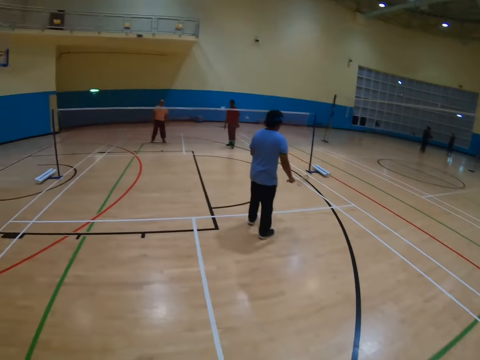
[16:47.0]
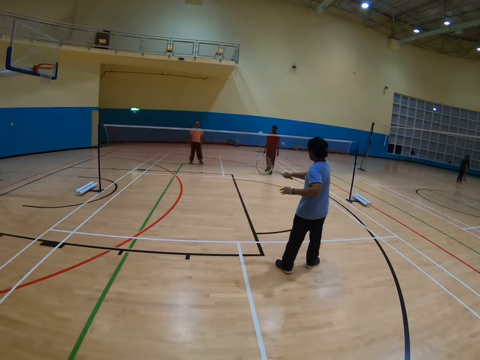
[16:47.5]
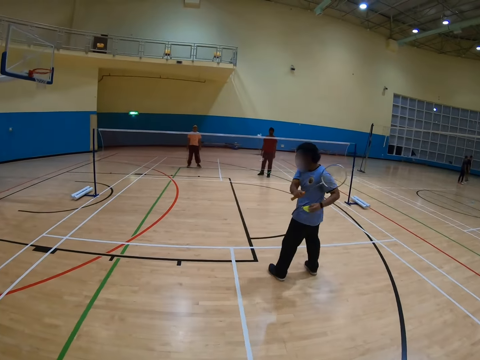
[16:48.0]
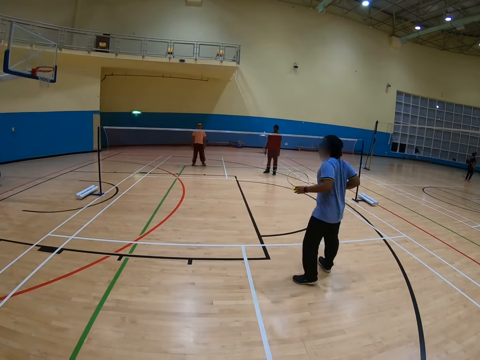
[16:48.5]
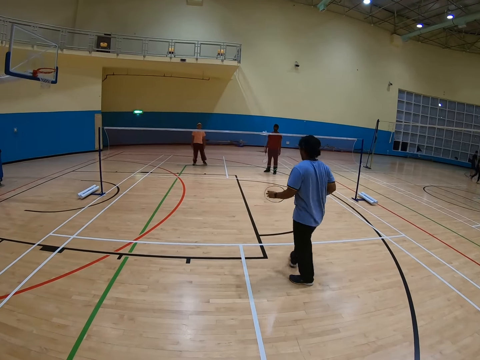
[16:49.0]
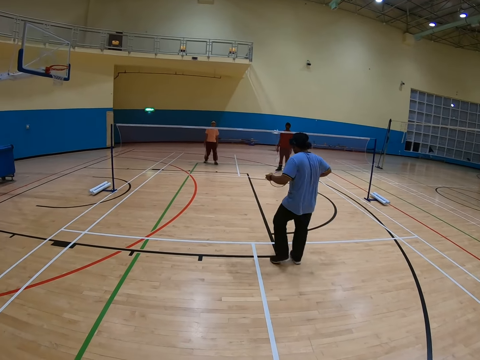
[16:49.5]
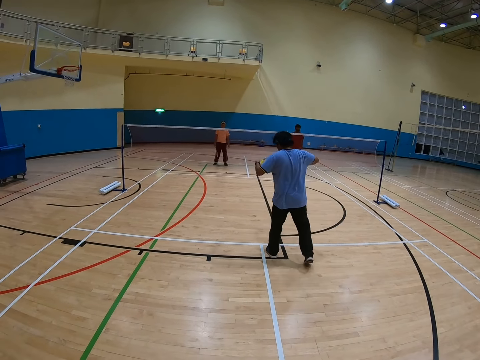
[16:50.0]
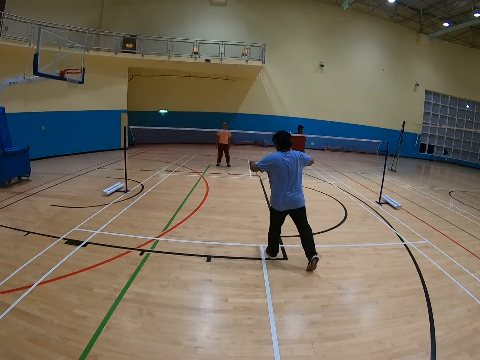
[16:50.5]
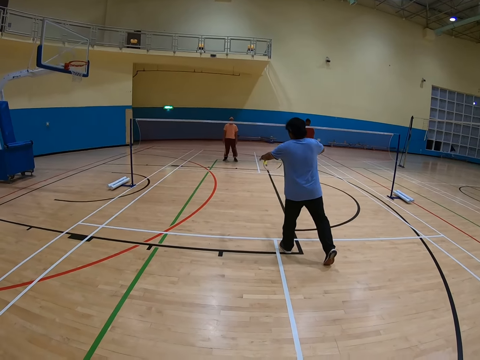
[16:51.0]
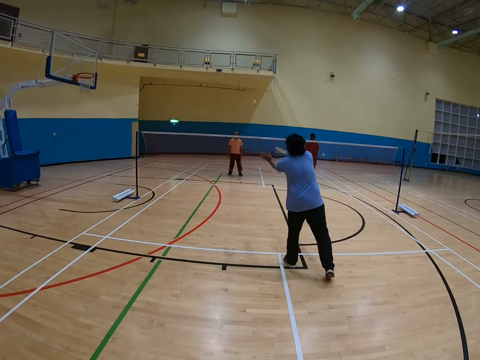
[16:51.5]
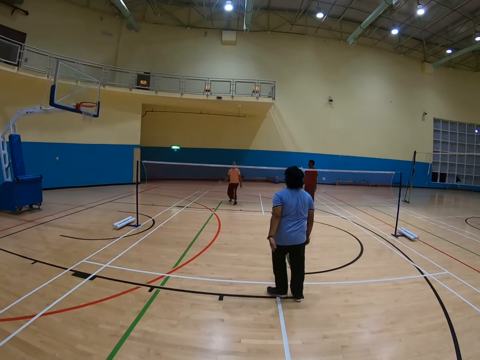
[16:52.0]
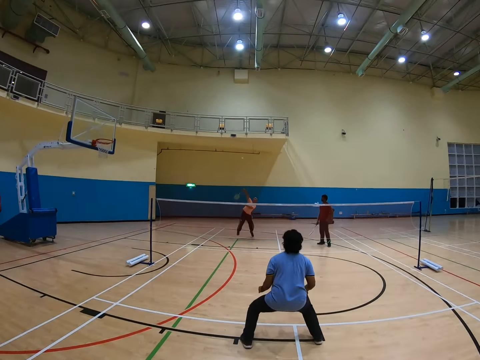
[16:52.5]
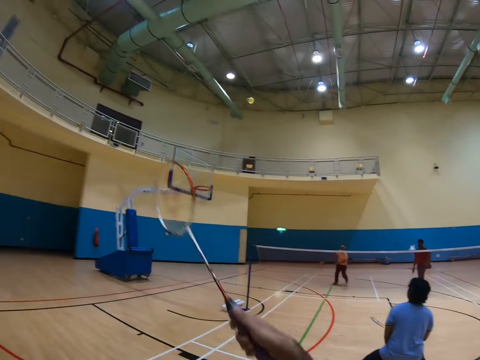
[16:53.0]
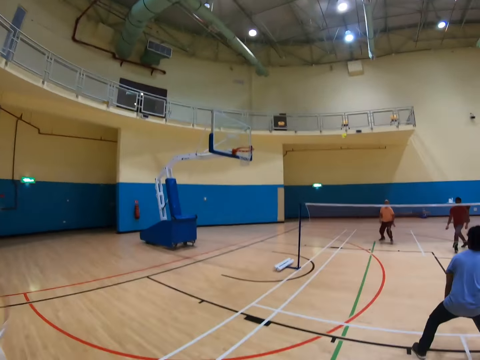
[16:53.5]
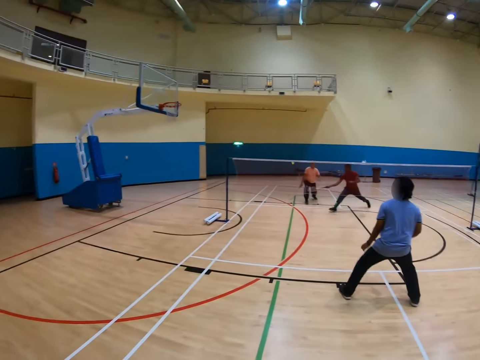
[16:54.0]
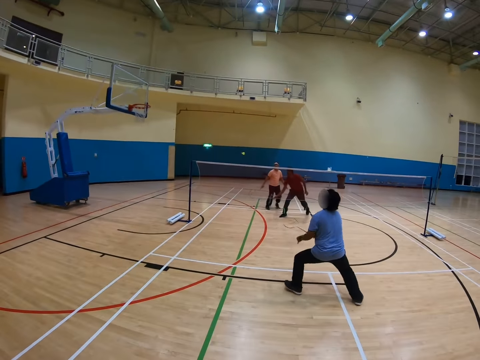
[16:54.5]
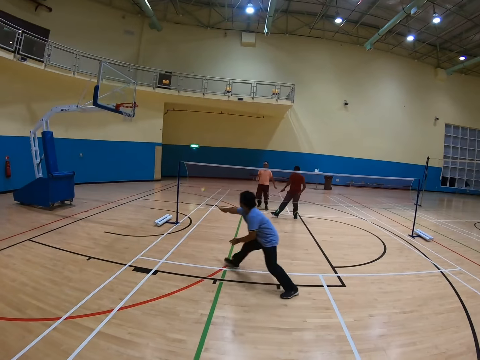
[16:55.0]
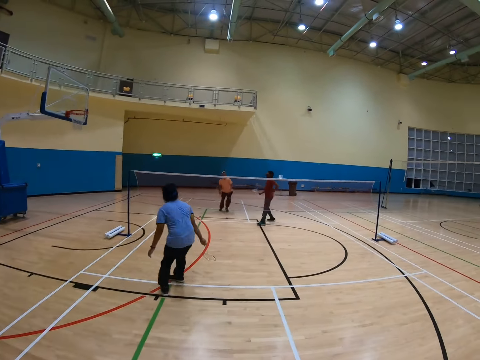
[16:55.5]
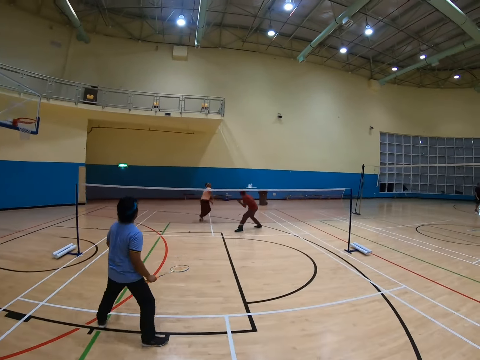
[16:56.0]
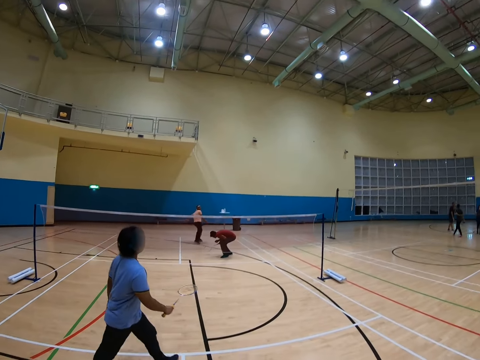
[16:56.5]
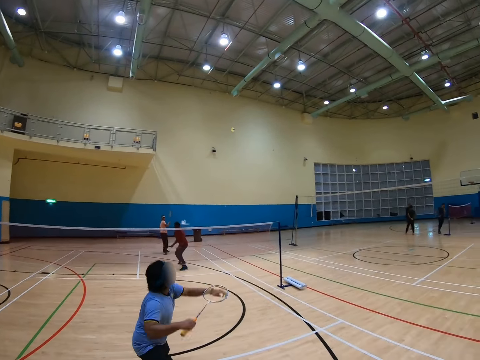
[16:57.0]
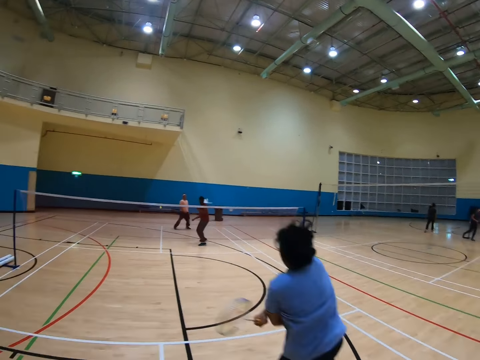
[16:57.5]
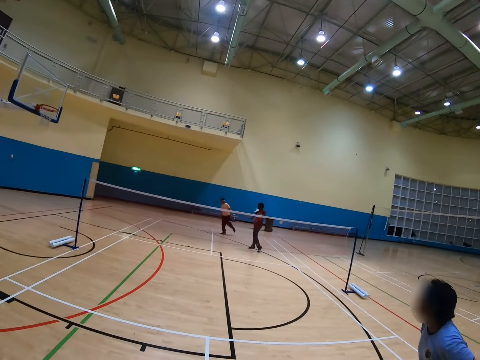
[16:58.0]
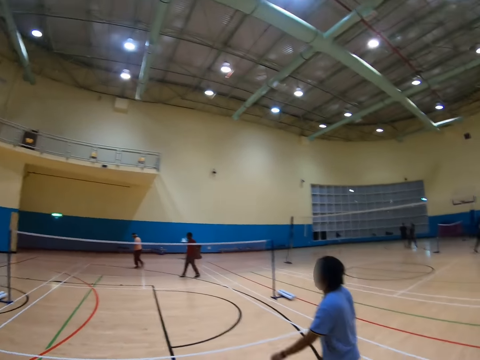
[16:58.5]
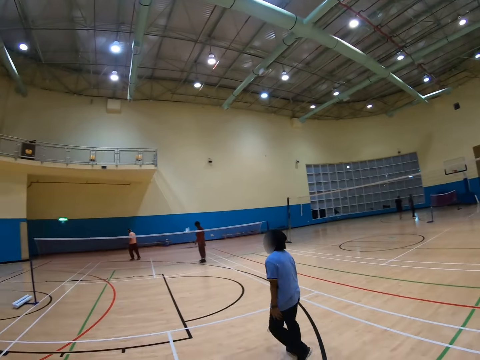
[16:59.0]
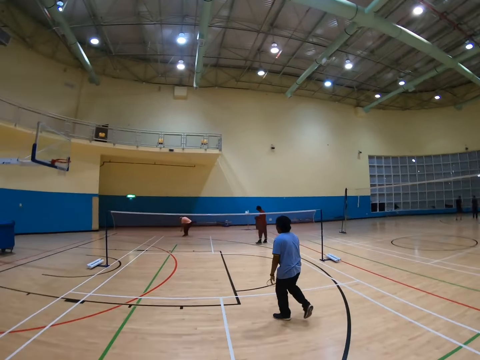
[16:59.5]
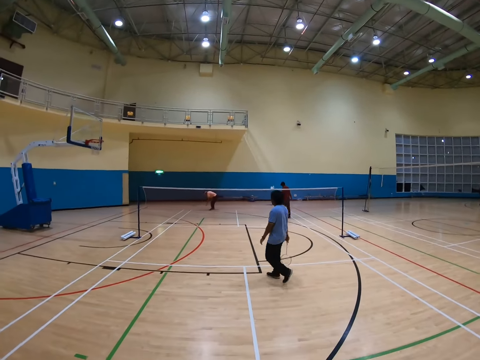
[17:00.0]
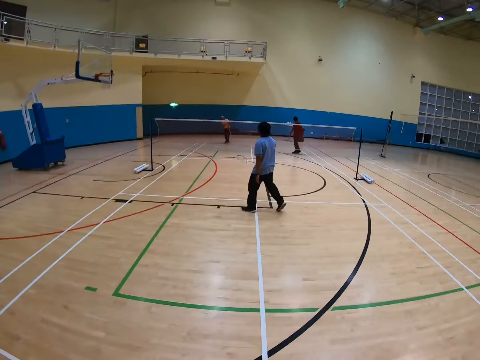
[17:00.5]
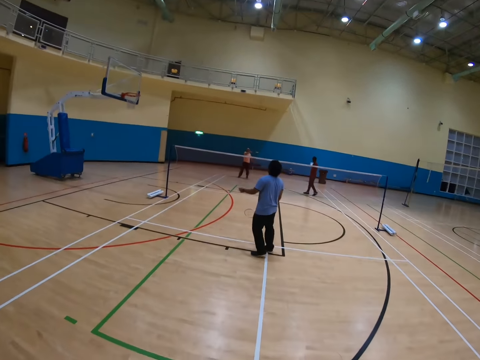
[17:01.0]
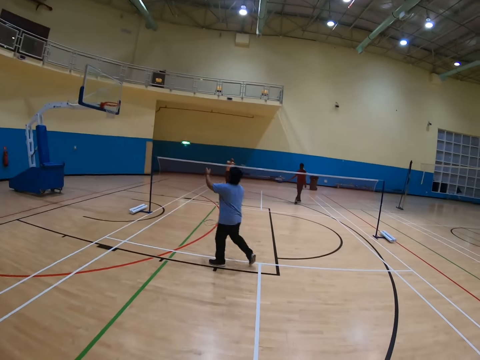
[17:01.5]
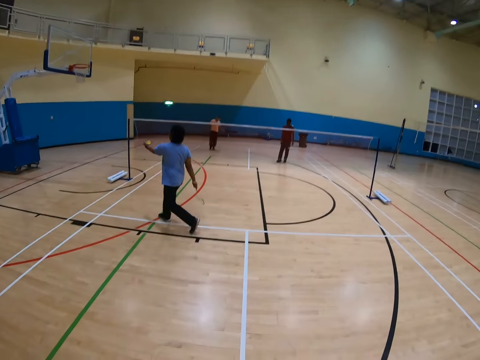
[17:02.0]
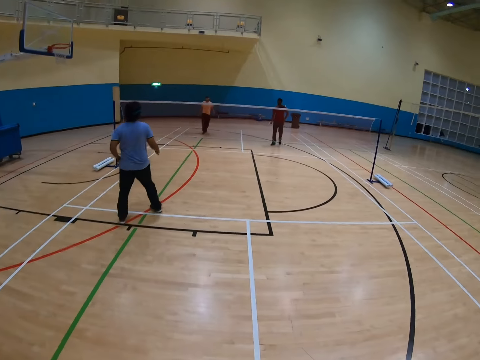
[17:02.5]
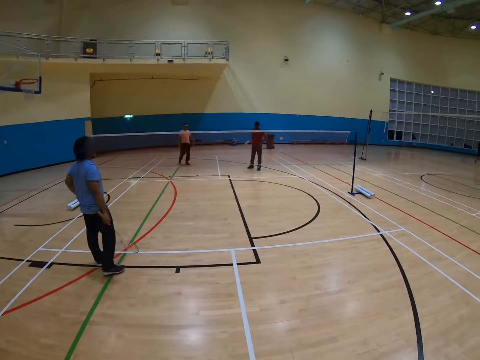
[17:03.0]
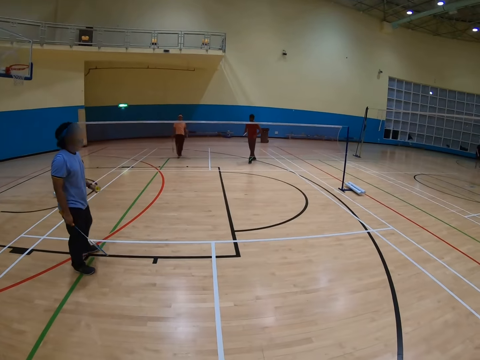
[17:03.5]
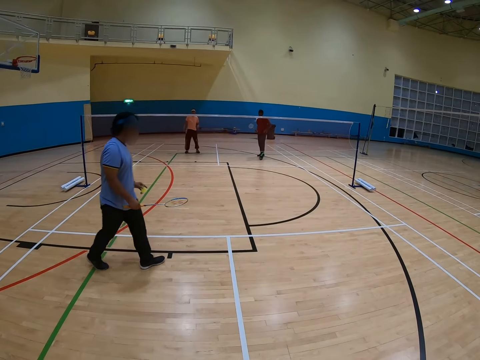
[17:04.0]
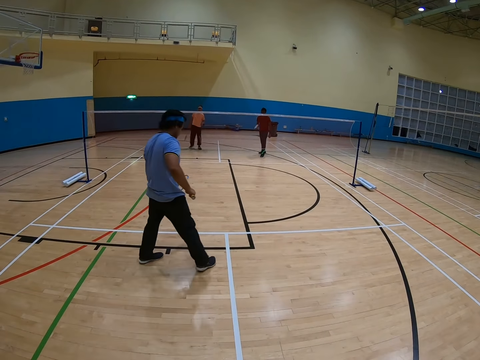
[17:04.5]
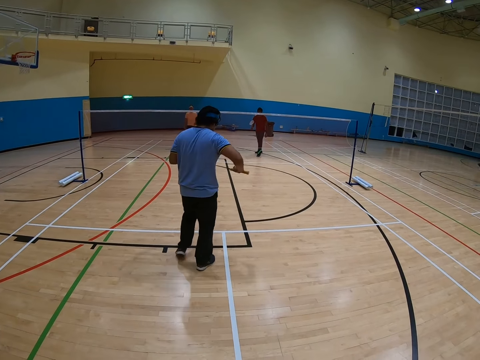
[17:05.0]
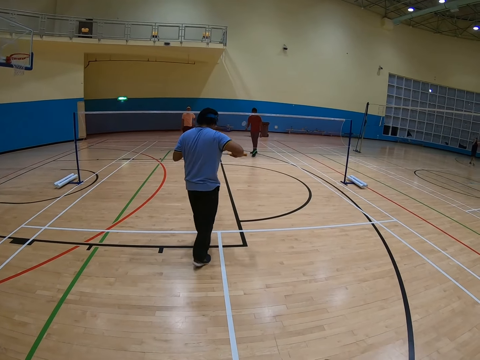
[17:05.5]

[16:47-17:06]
A man hits the shuttlecock. Another man hits the shuttlecock. The camera wearer hits the shuttlecock. The first man hits the shuttlecock. The other man hits the shuttlecock. The first man hits the shuttlecock, walks in the court and catches the shuttlecock.

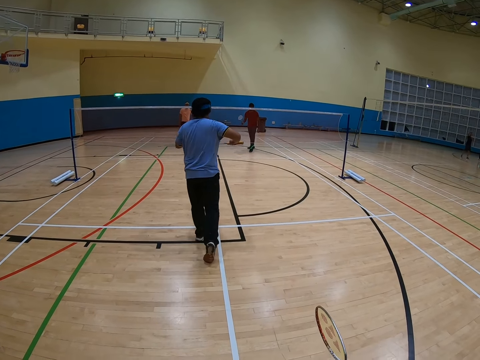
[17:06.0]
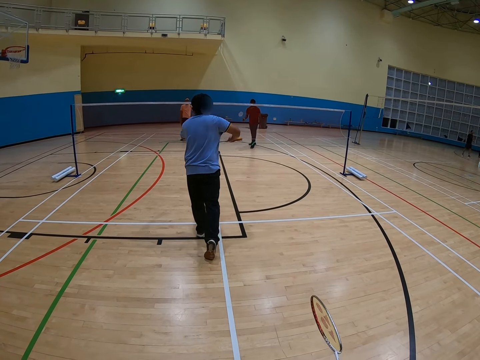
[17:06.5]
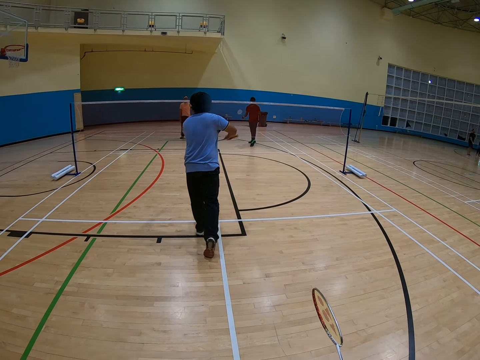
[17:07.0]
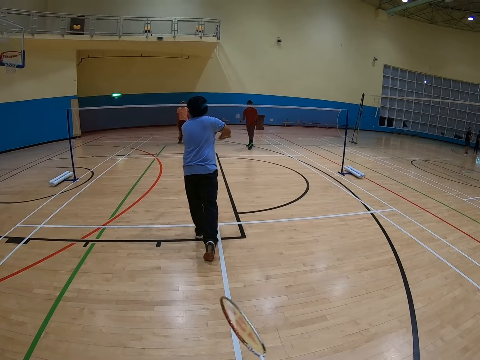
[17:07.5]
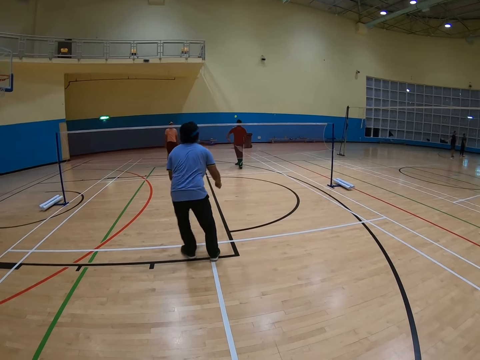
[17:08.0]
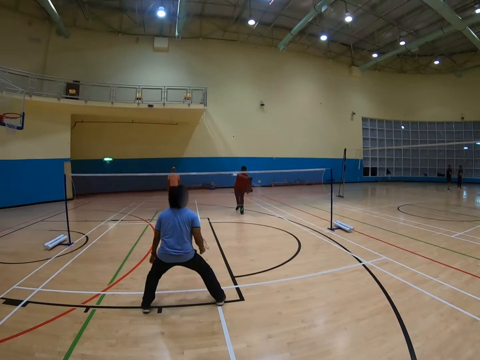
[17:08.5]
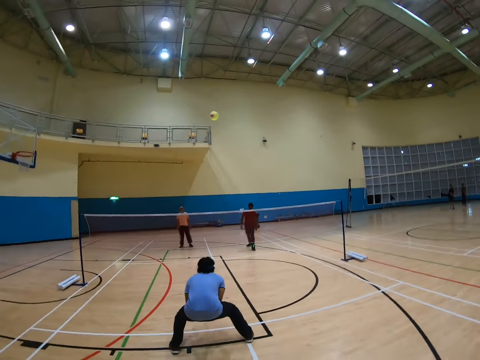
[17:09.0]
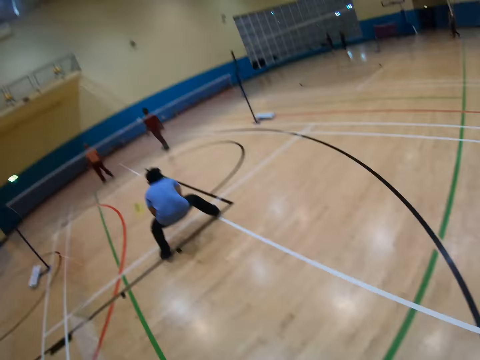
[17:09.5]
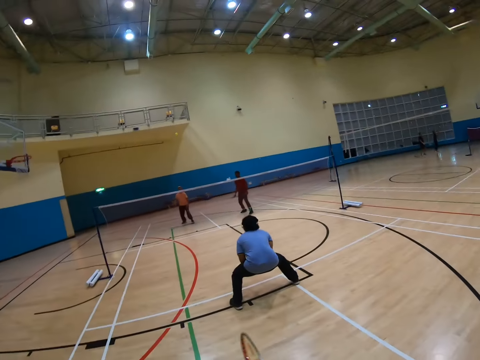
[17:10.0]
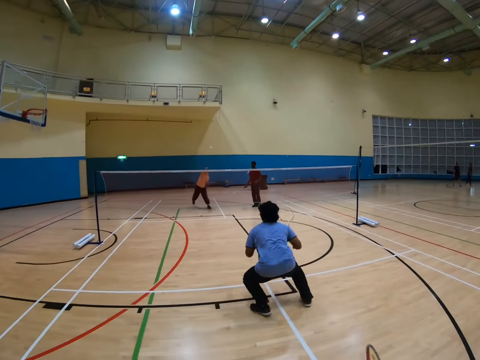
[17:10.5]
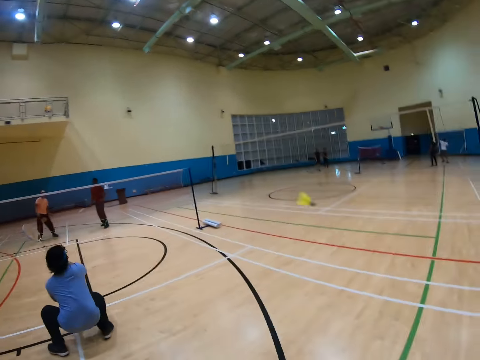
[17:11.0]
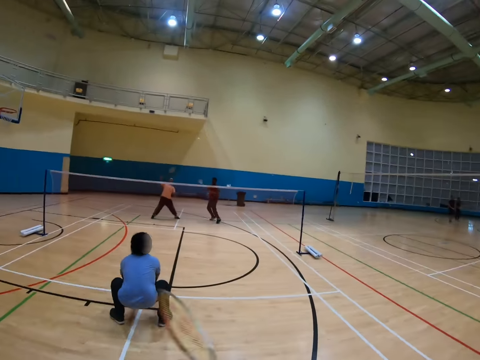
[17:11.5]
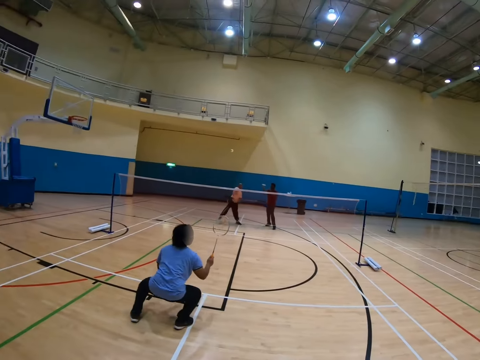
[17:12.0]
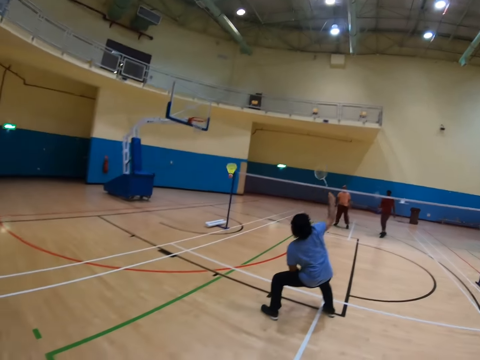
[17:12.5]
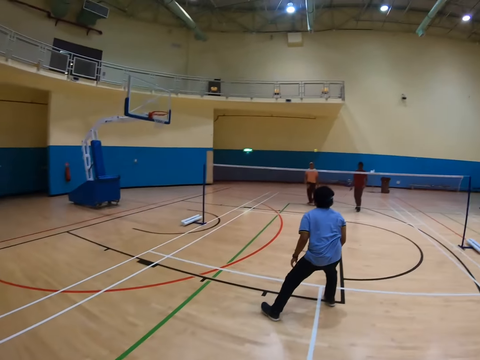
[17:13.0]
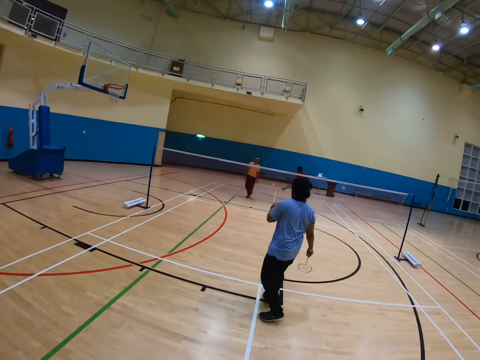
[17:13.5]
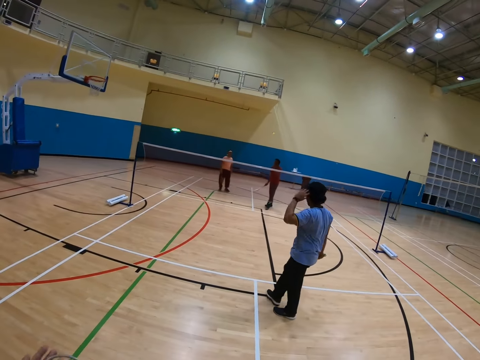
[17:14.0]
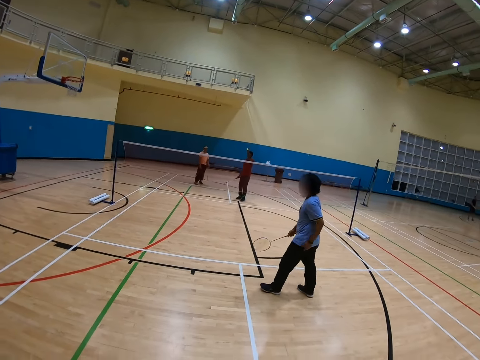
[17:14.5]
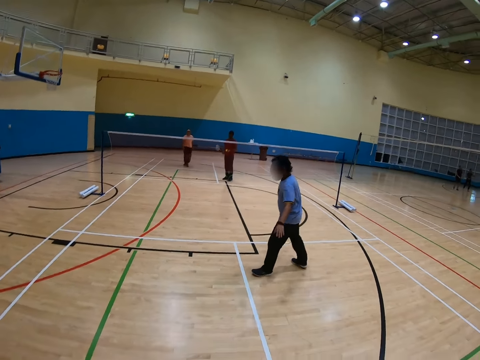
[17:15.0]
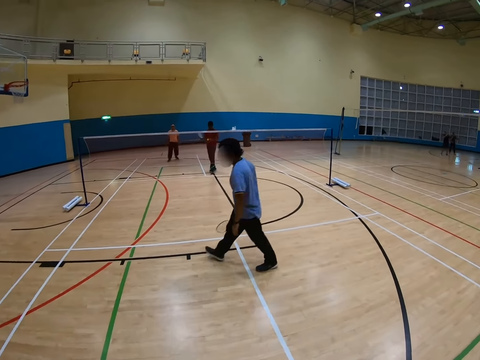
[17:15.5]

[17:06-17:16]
A man hits the shuttlecock. Another man hits the shuttlecock.
